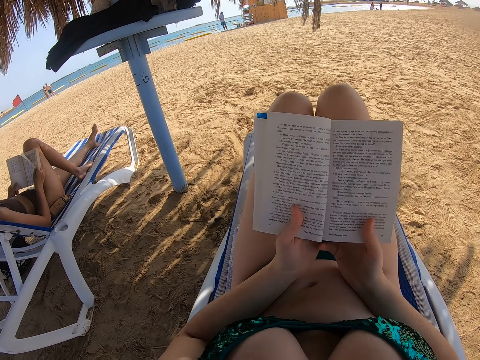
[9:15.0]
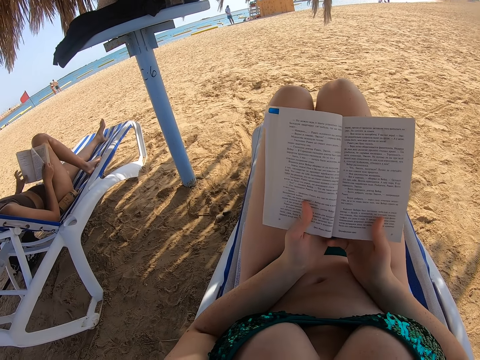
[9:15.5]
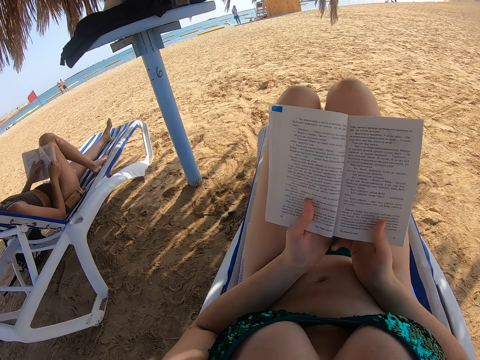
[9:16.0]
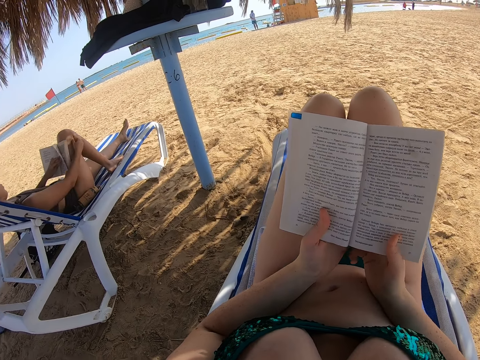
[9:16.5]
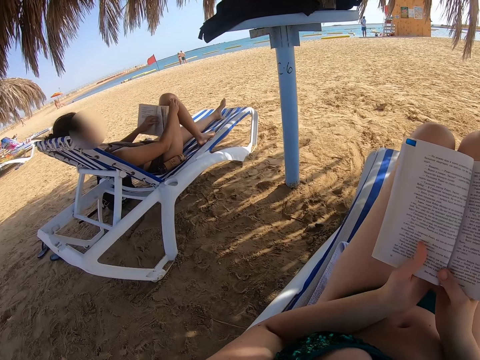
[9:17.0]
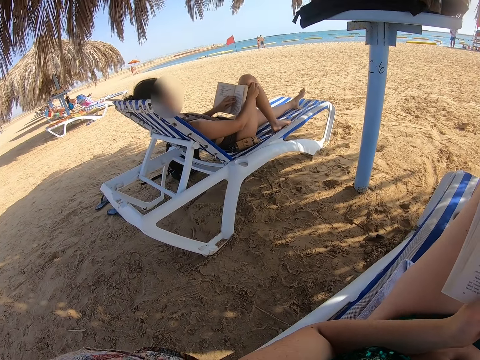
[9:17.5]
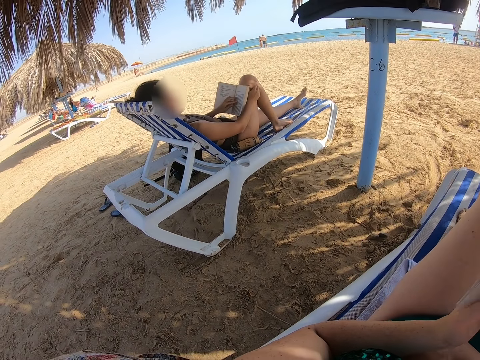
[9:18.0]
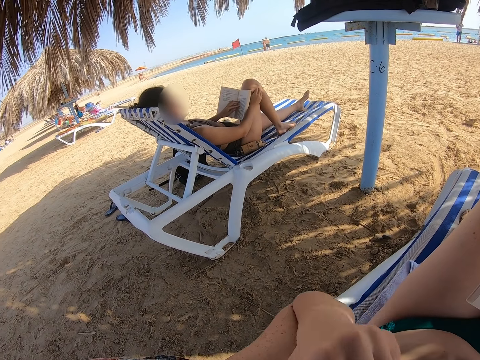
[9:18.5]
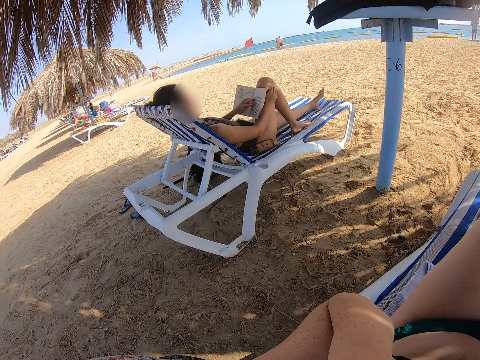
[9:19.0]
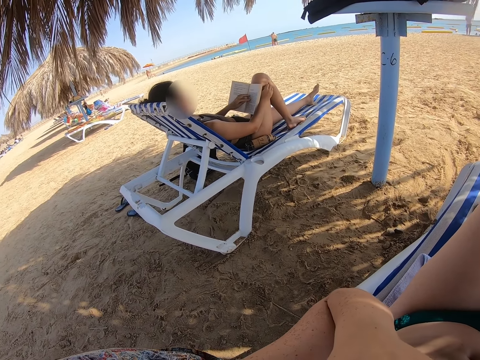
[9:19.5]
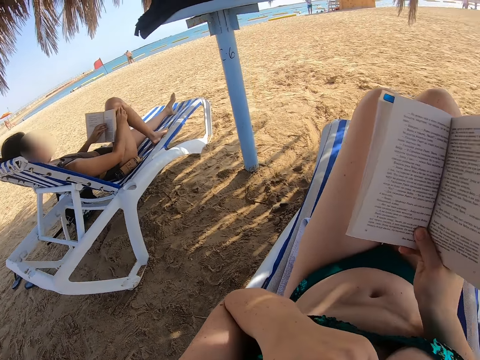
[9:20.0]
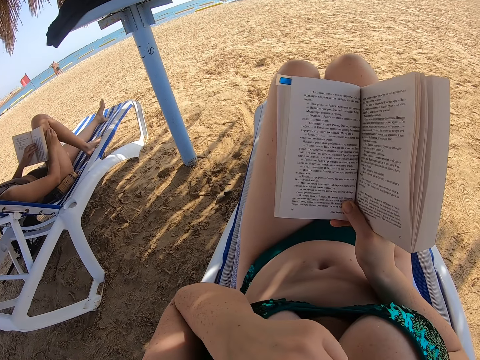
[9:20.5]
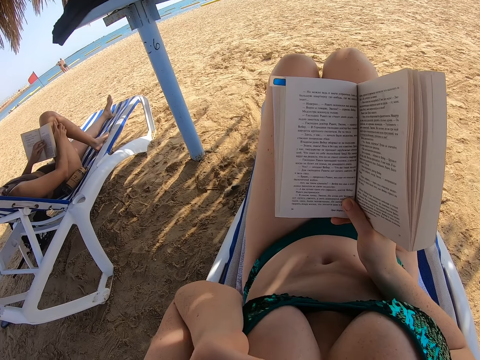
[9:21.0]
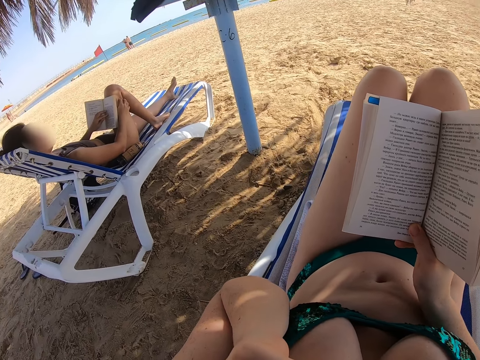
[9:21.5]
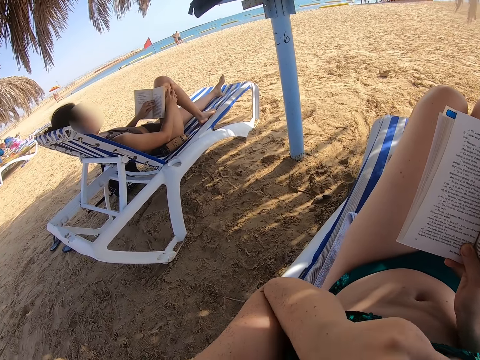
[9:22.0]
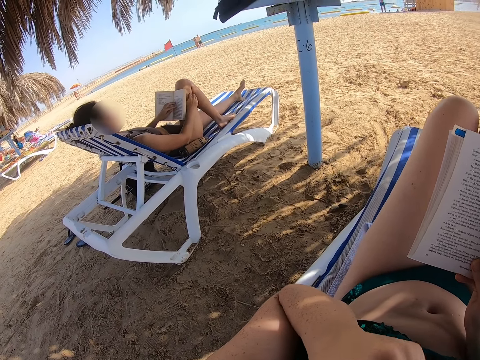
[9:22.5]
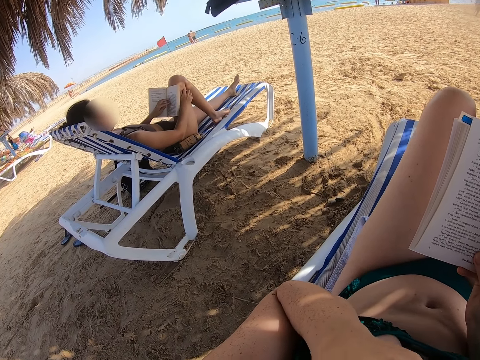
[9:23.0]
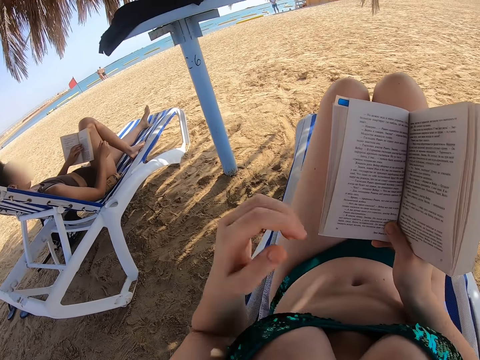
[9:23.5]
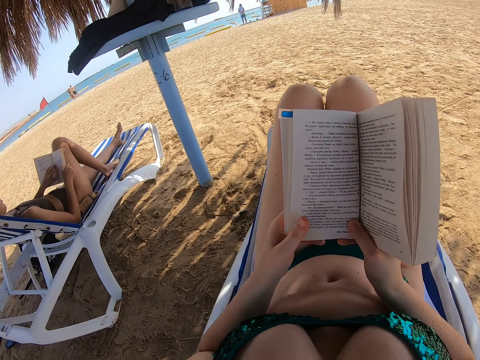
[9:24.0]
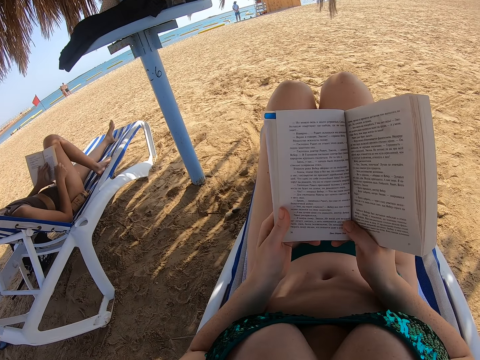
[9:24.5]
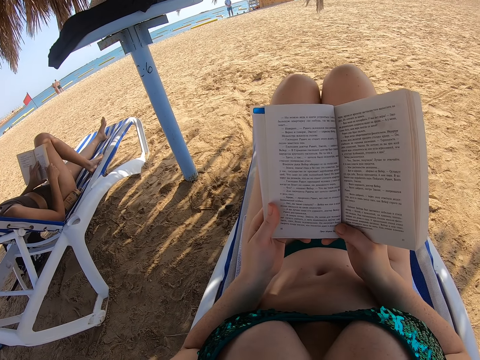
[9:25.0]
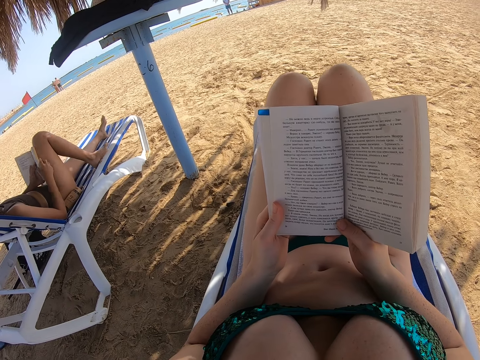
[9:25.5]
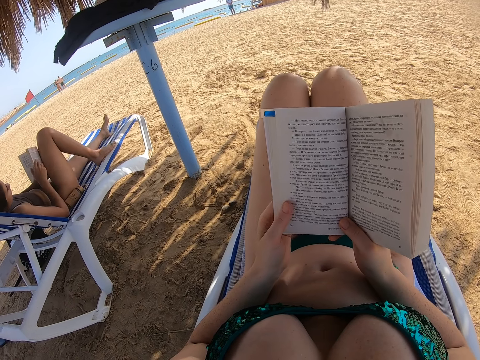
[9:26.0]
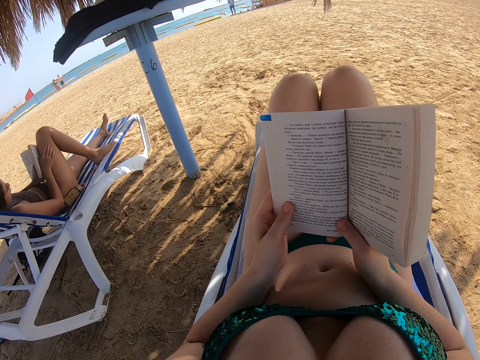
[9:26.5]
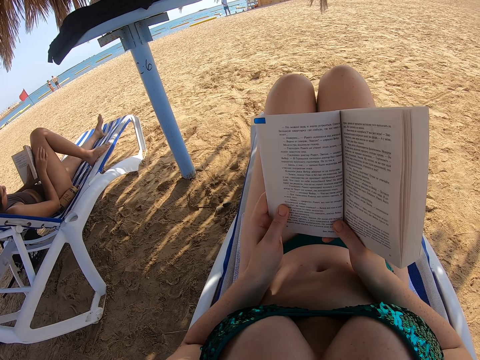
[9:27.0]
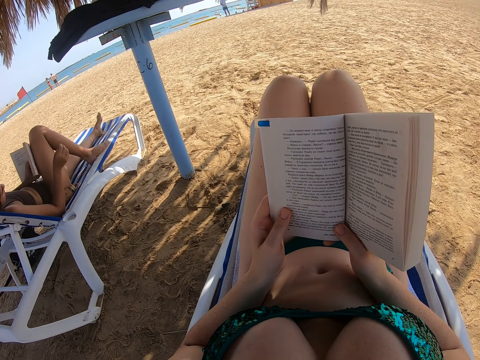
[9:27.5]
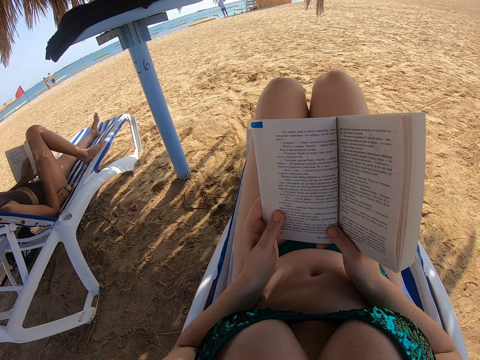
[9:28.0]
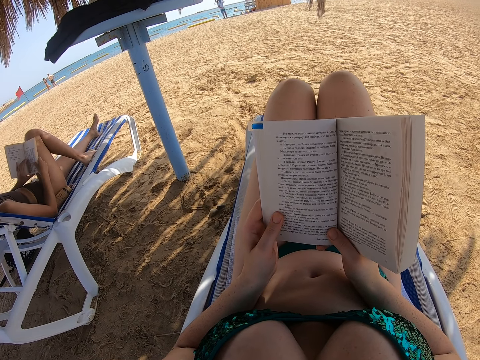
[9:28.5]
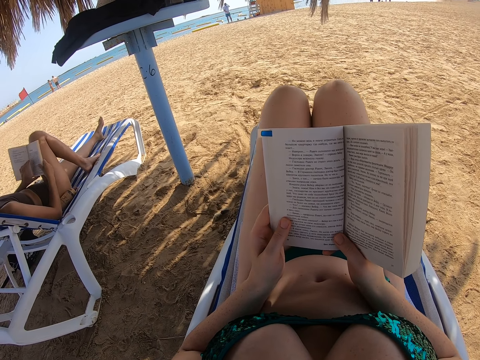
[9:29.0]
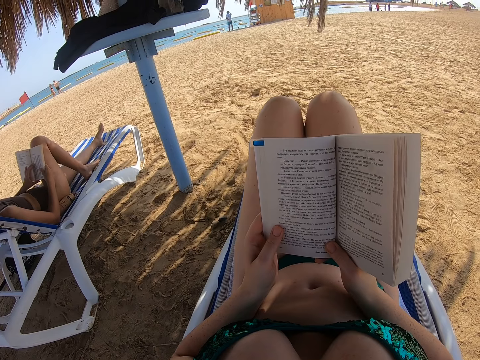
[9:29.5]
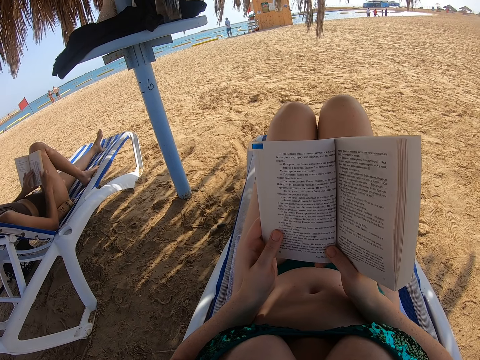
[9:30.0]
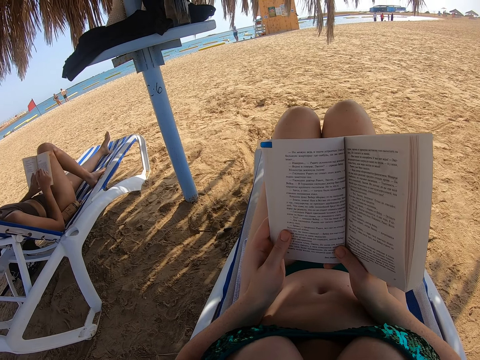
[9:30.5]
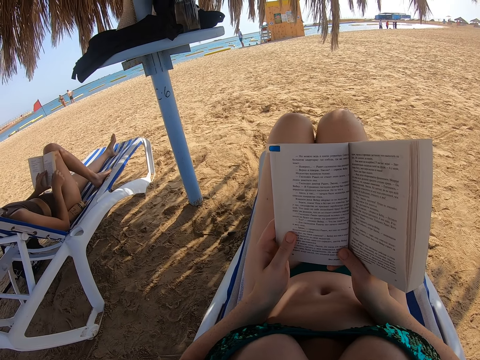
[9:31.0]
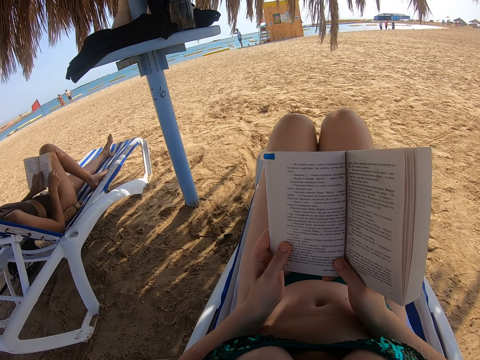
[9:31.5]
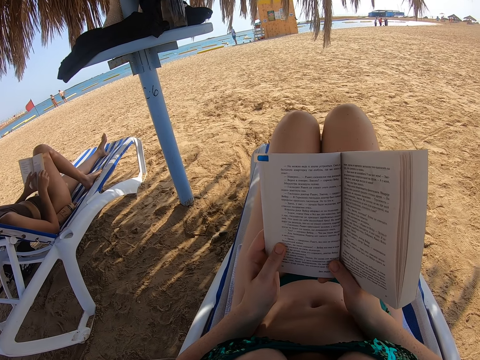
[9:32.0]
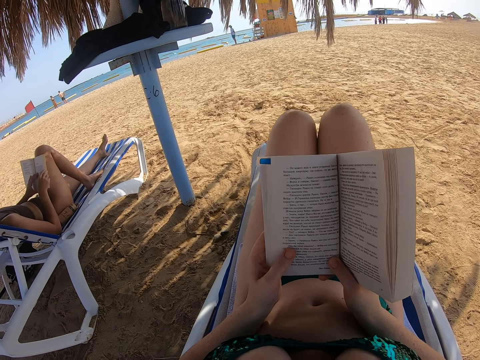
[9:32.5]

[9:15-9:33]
A lady scratches the leg with the right hand. The camera wearer looks at the lady. They scratch the face. They raise the left hand towards something. They withdraw the left hand from something. They hold the book with both hands. They read the book. The lady holds the book with both hands. She reads the book. She holds the book with one hand. She scratches the leg. She holds the book with both hands. She reads the book.

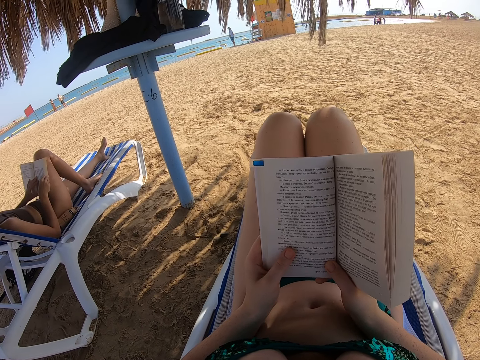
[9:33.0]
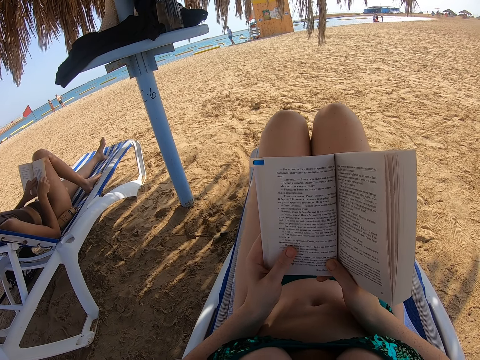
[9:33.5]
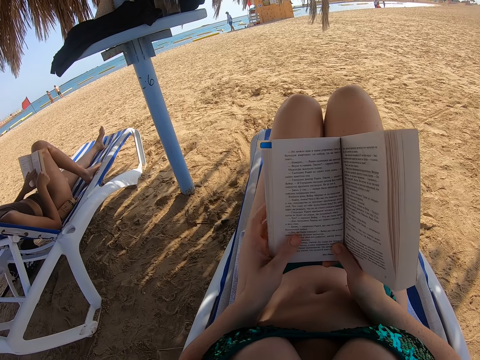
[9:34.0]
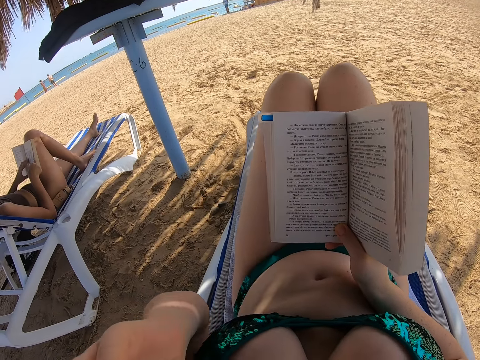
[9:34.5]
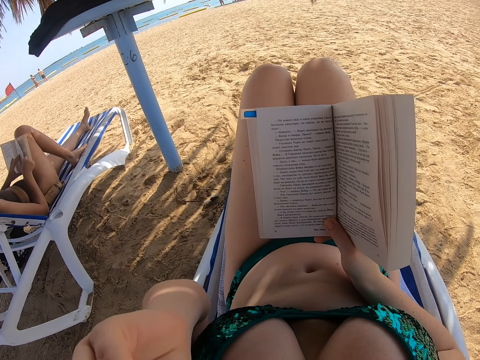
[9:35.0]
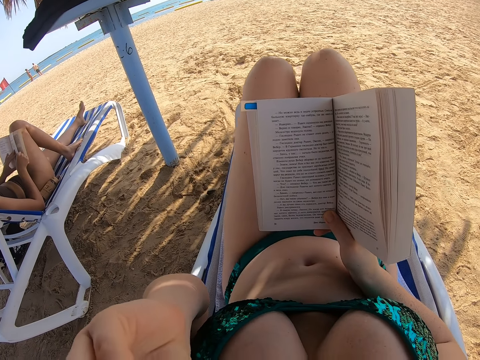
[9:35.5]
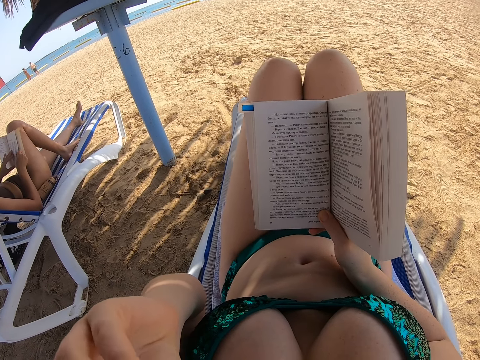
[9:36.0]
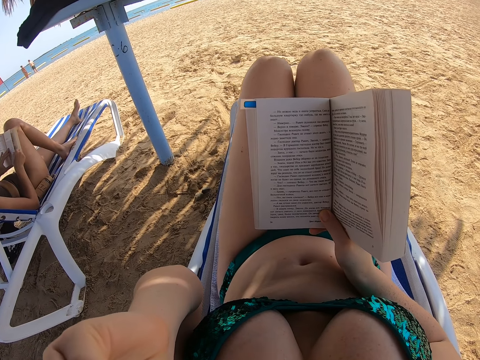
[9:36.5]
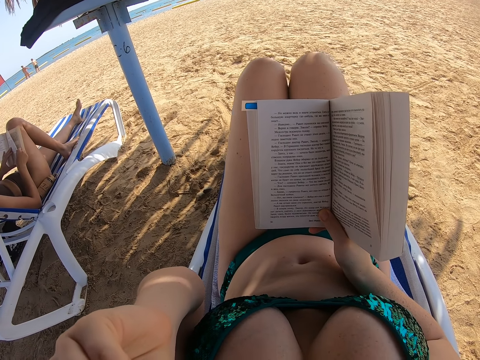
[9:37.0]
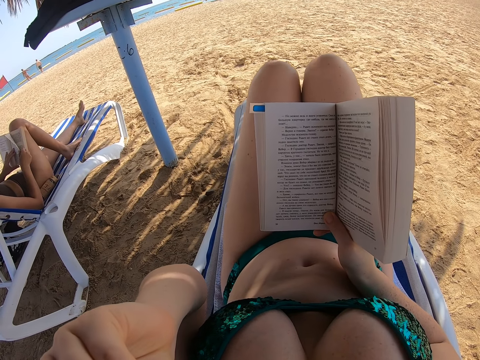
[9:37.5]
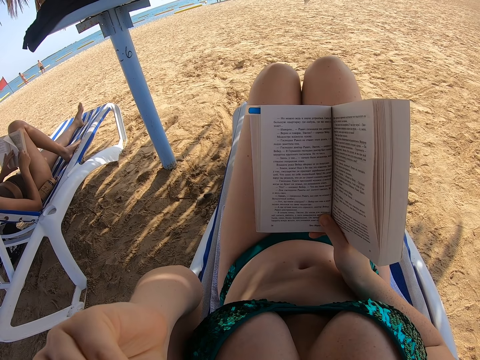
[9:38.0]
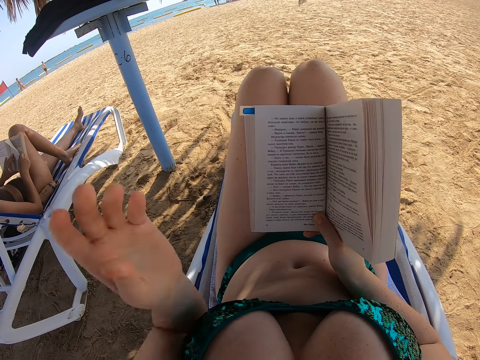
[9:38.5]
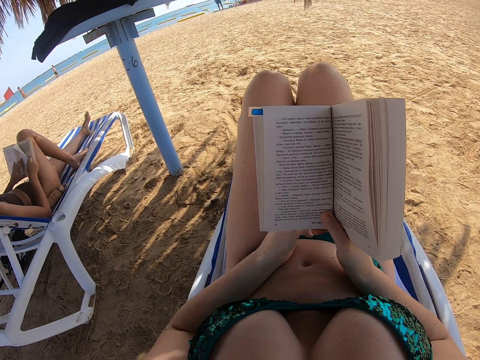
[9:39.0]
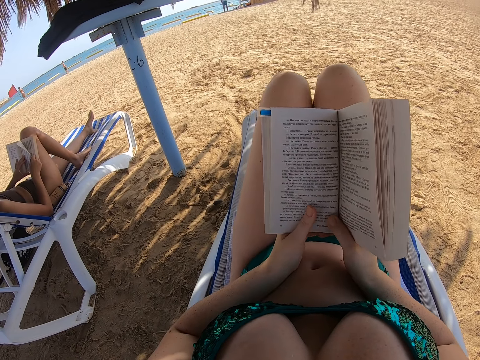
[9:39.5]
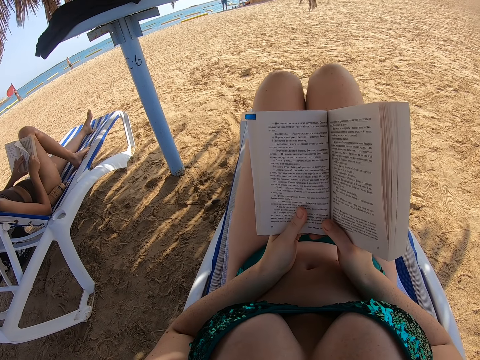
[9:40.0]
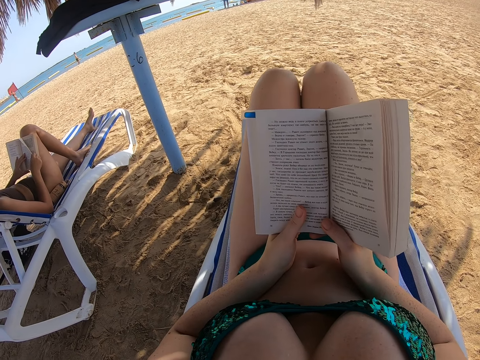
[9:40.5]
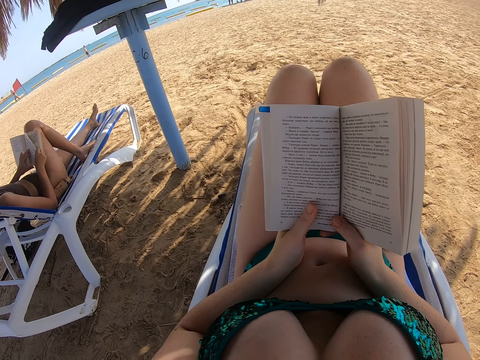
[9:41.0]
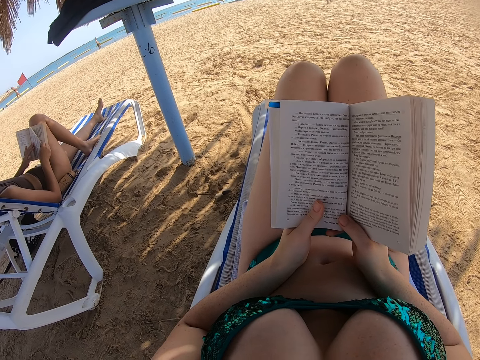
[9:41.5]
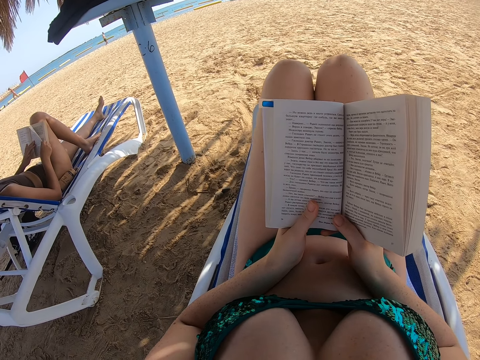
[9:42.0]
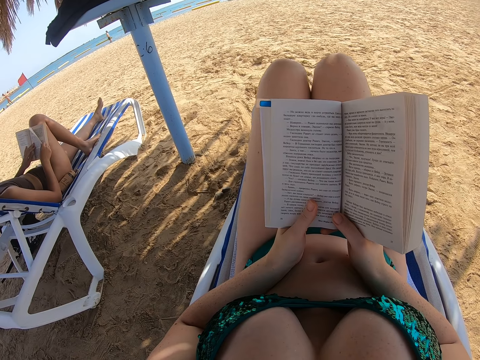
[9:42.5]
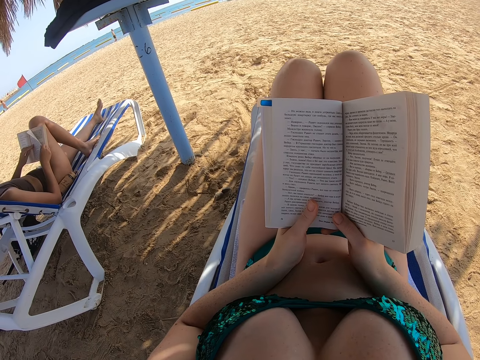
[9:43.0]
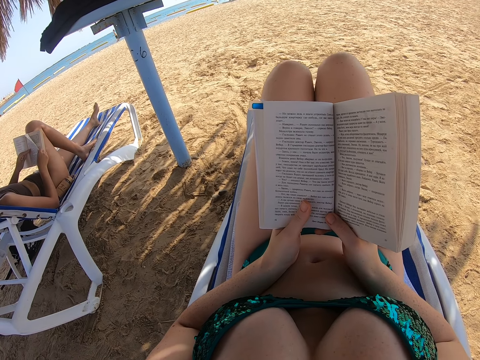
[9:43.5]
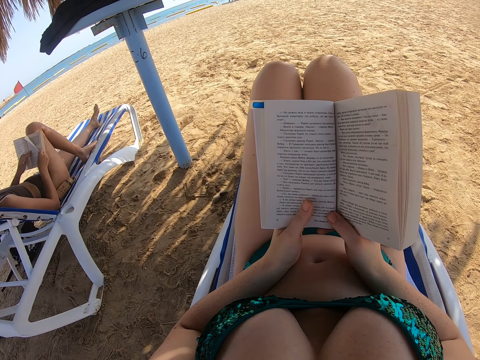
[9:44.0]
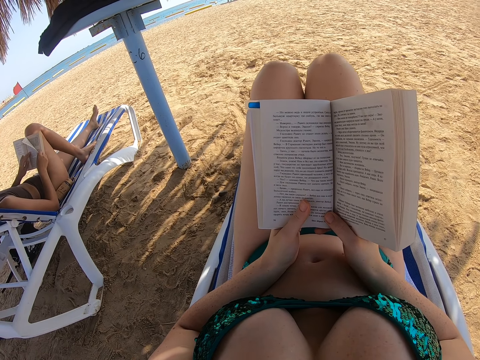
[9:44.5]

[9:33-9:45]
The camera wearer scratches the face. They raise the left hand towards something. They withdraw the left hand from something. They hold the book with both hands. They read the book.
